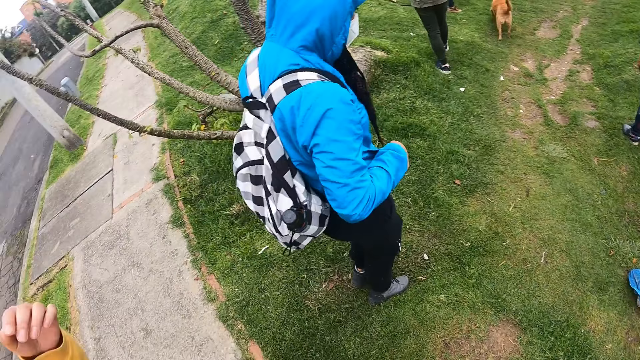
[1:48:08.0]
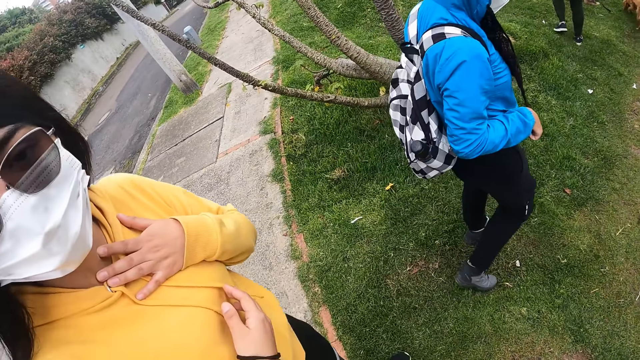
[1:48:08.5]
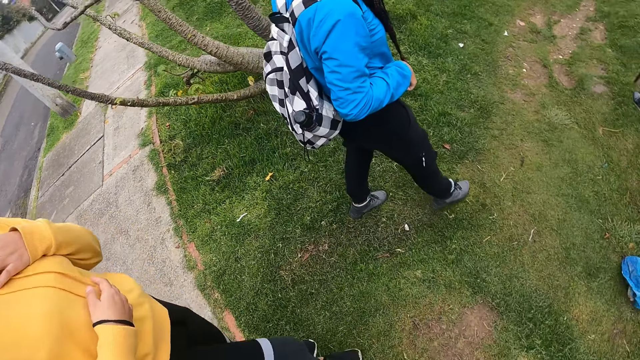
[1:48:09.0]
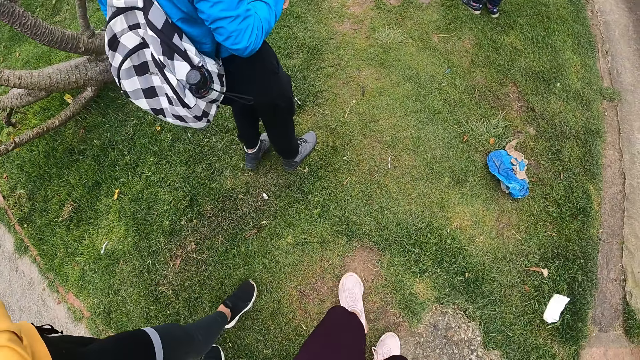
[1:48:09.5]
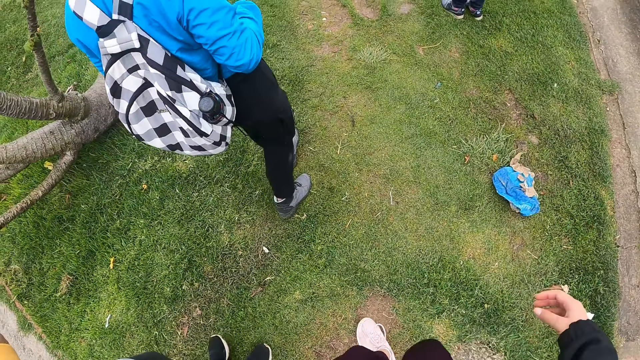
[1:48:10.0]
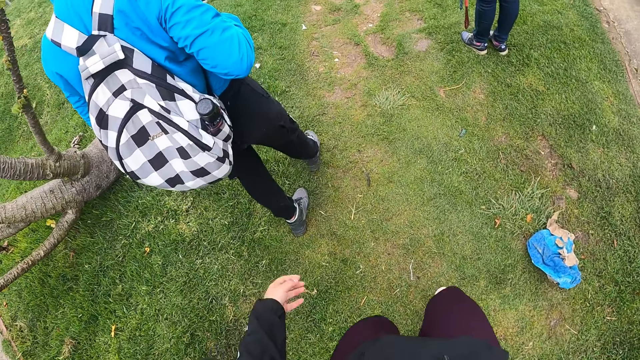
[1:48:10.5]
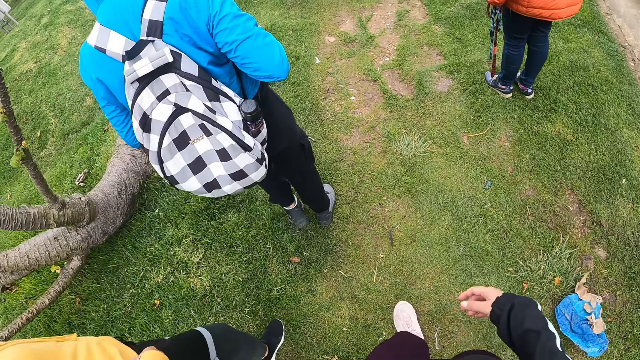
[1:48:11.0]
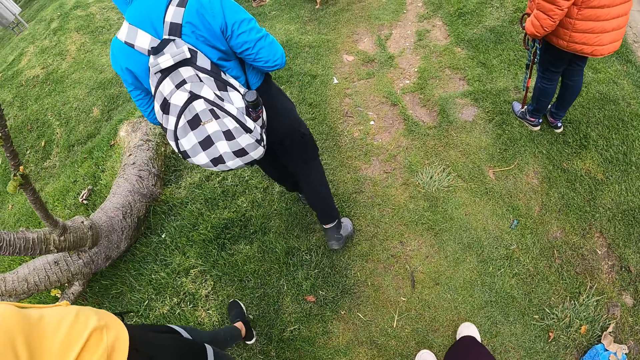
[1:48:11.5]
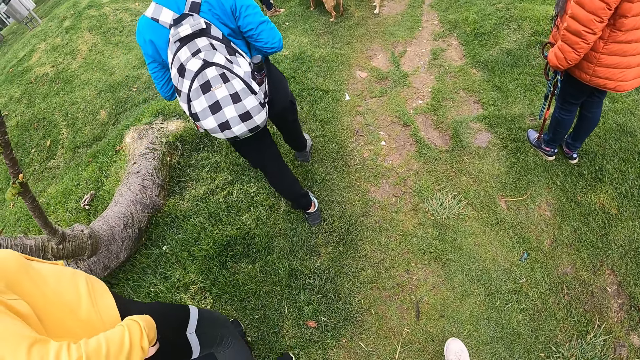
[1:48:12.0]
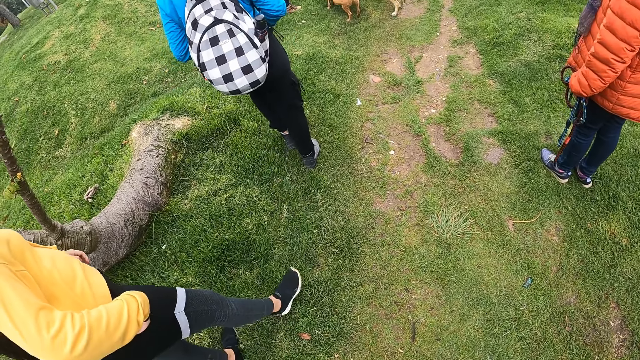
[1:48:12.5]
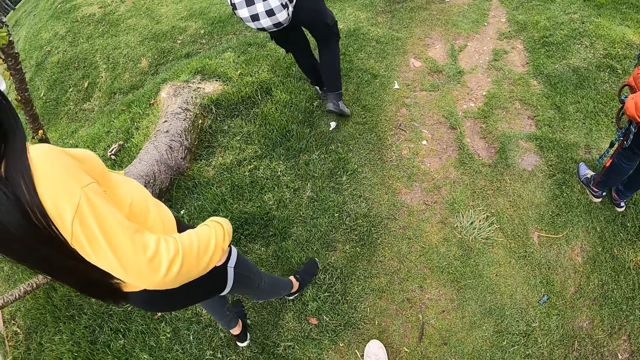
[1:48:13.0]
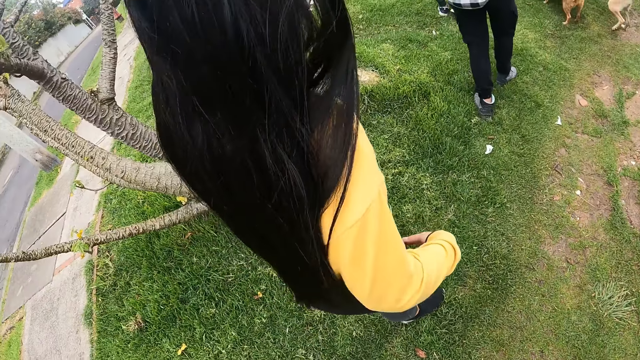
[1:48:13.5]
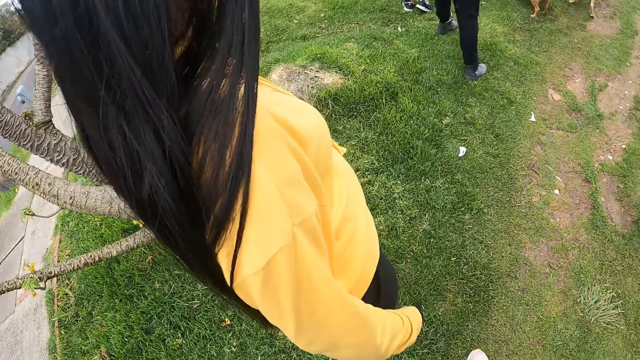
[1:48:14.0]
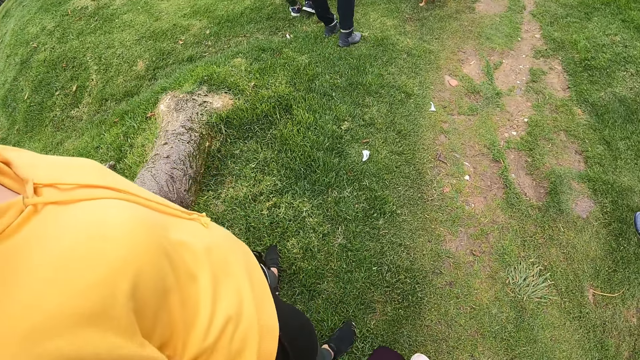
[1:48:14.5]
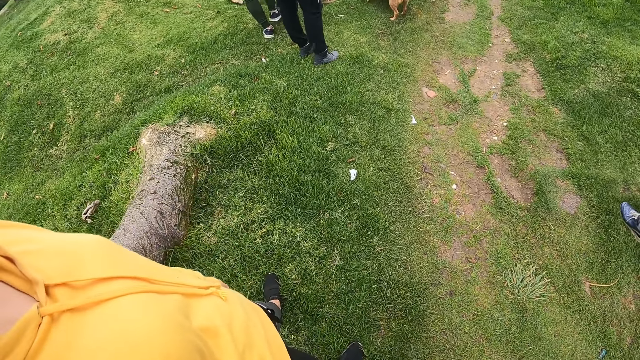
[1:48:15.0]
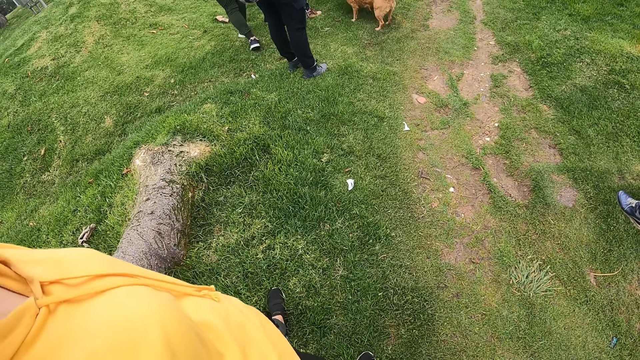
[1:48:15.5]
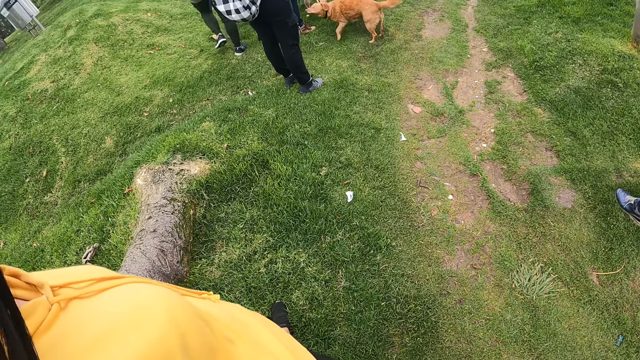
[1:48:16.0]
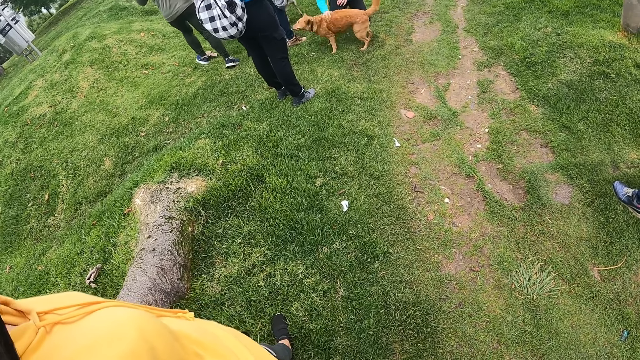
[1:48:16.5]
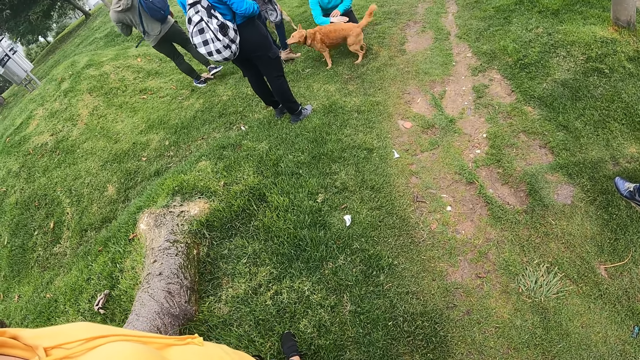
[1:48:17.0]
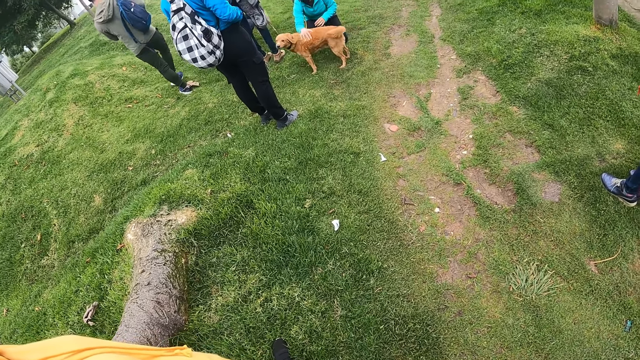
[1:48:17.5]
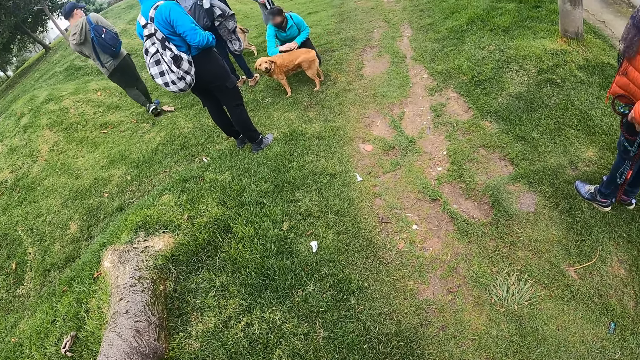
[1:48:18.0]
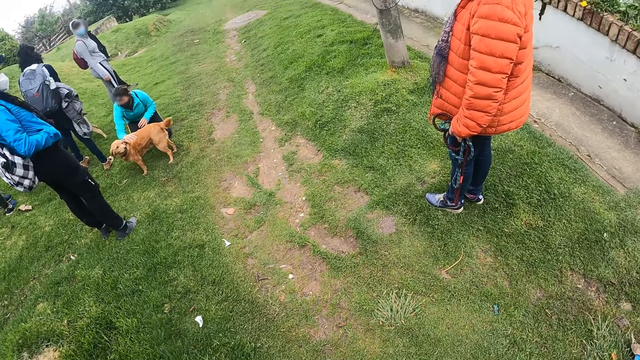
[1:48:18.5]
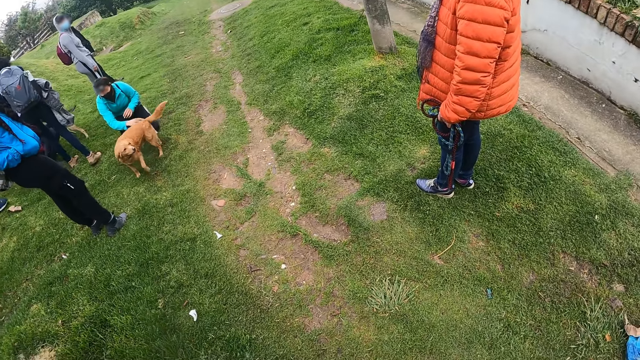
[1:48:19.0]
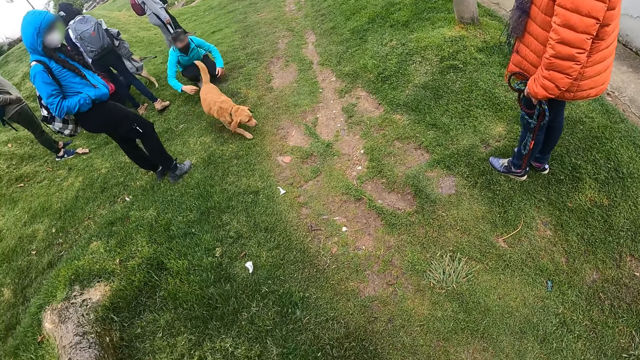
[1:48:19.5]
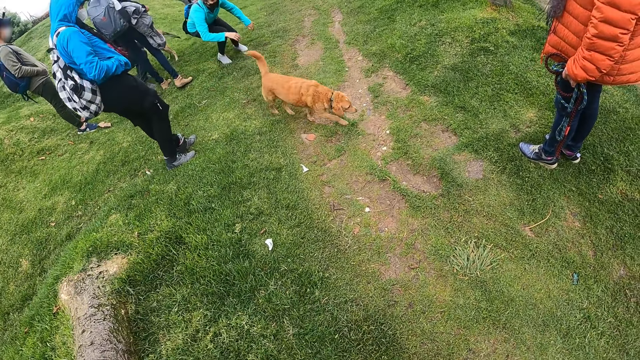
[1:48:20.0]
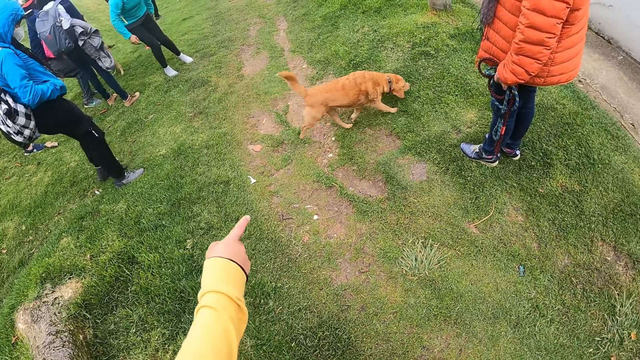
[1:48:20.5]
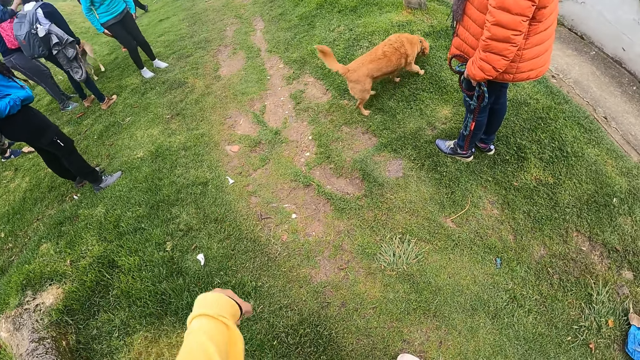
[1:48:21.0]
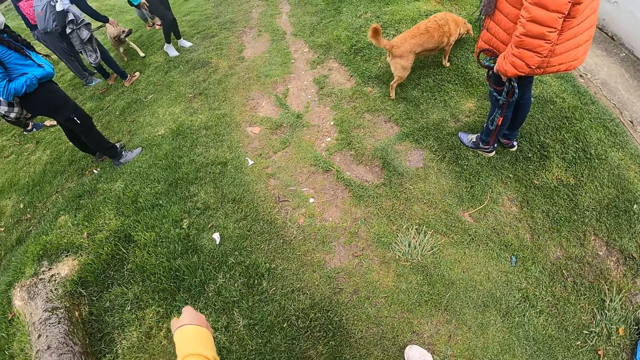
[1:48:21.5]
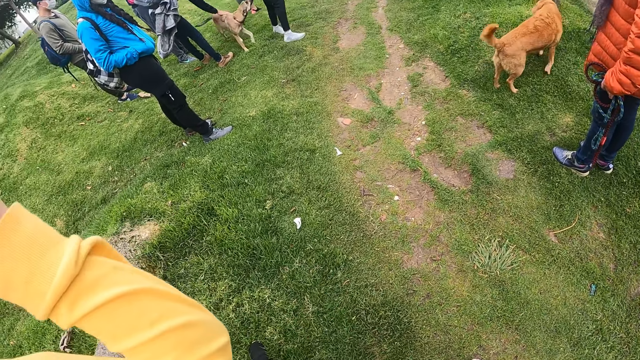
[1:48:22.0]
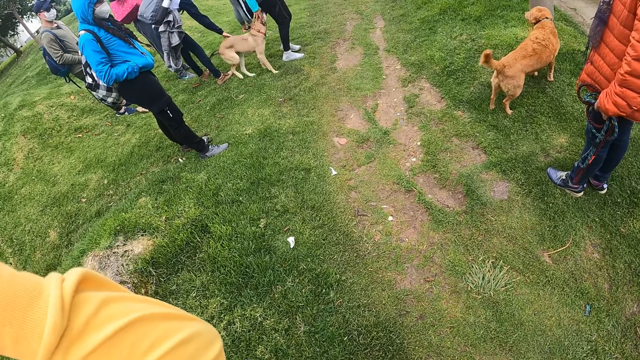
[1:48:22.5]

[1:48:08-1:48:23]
The camera wearer interacts with the woman. Another woman stands in the field. The camera wearer looks around the field. Another woman rubs a dog with her right hand. Another woman points toward the dog with her right hand.

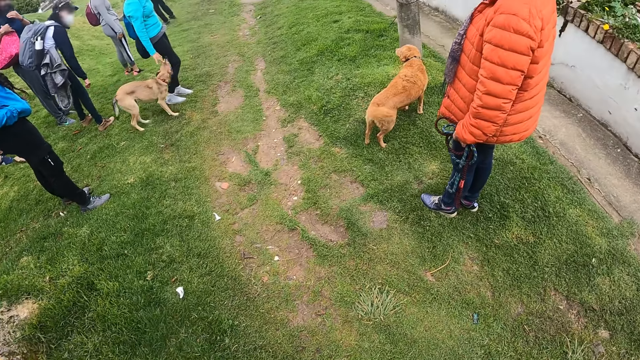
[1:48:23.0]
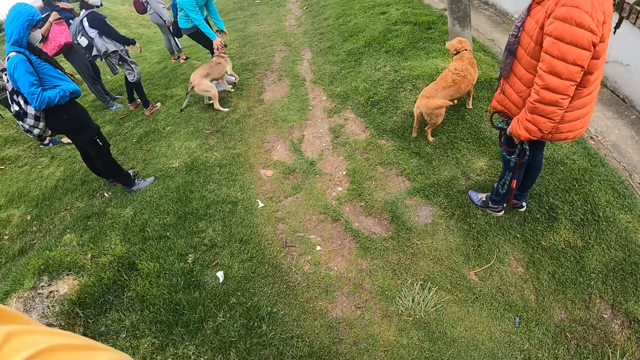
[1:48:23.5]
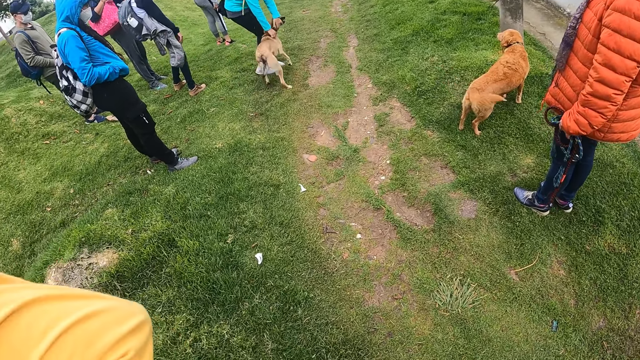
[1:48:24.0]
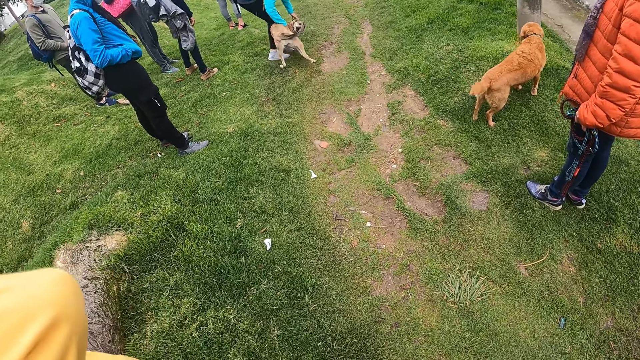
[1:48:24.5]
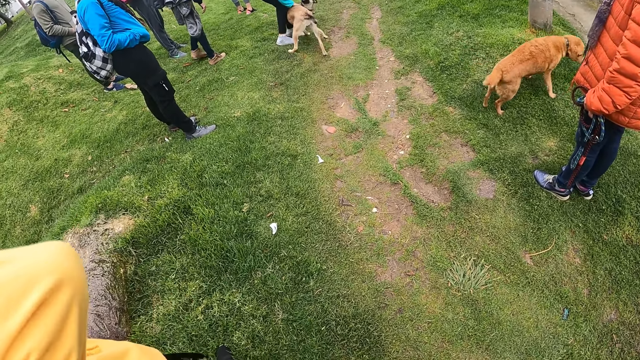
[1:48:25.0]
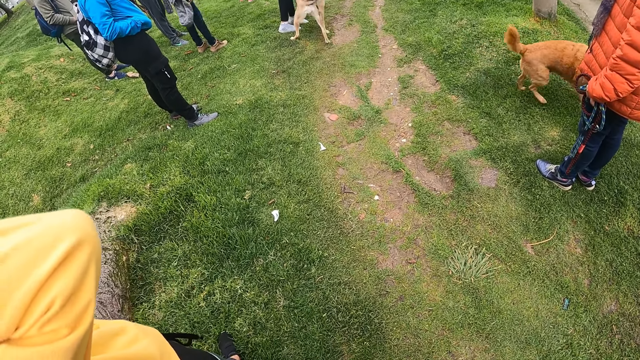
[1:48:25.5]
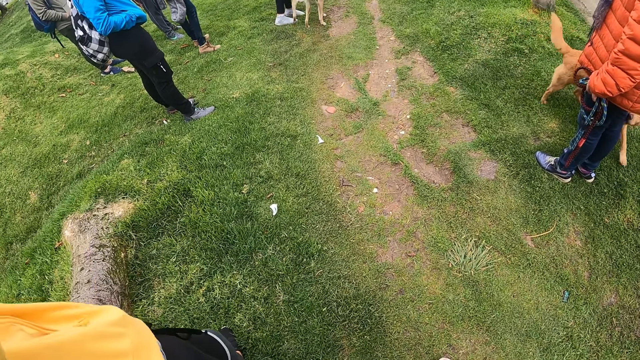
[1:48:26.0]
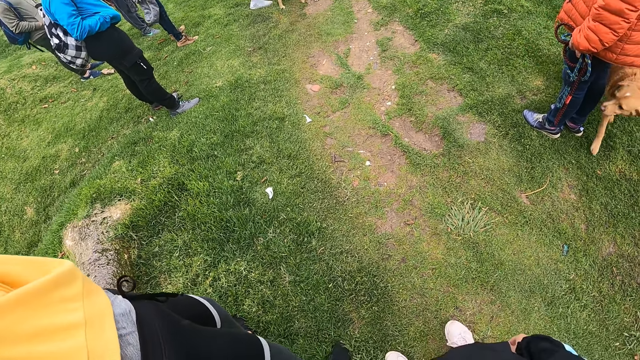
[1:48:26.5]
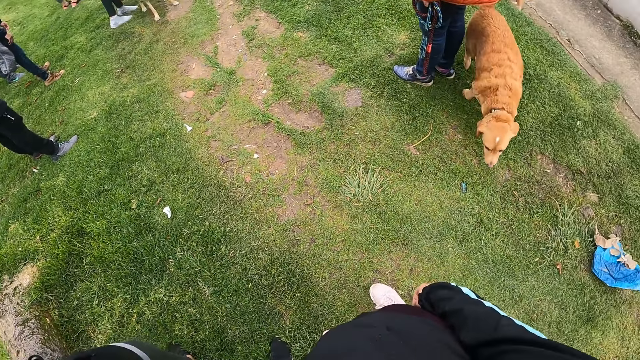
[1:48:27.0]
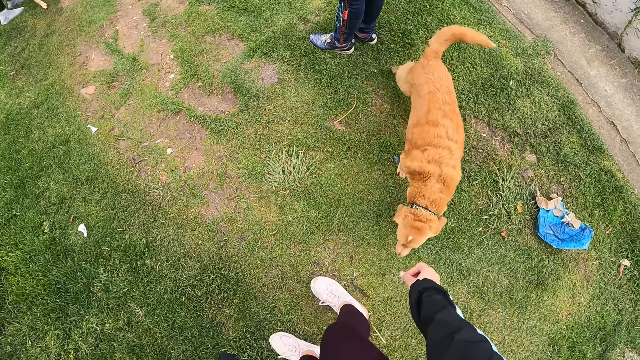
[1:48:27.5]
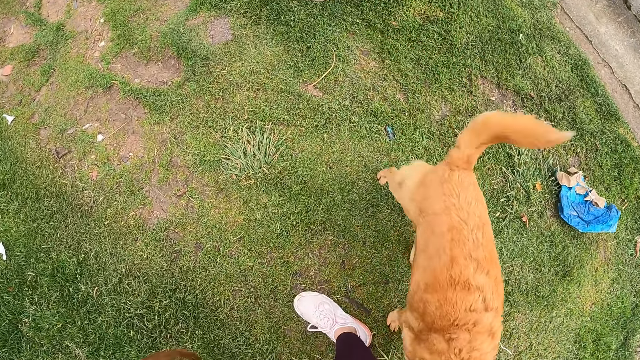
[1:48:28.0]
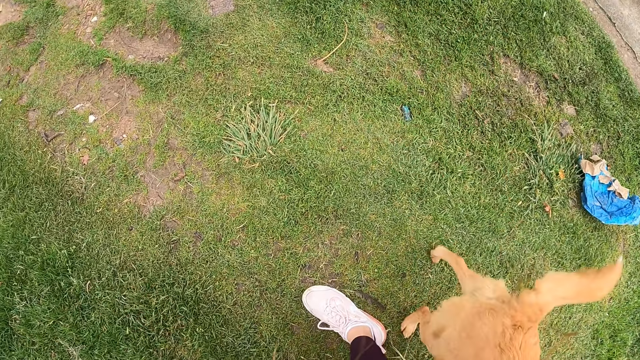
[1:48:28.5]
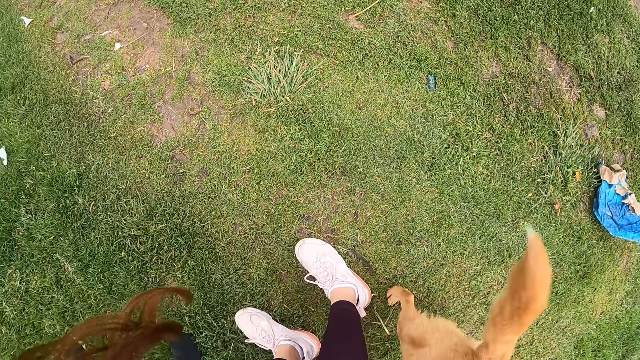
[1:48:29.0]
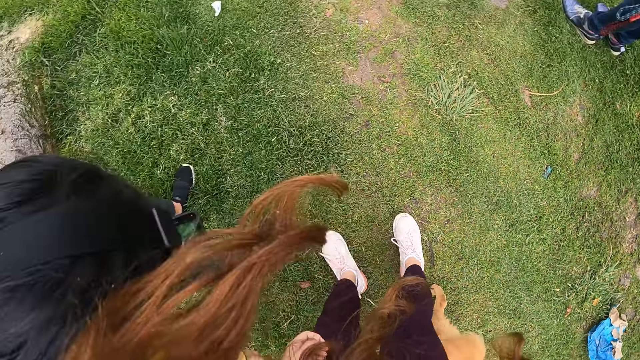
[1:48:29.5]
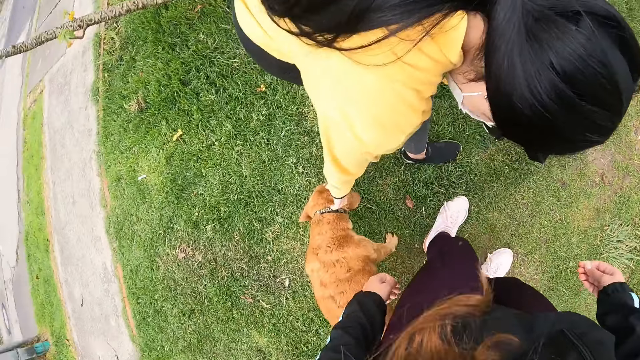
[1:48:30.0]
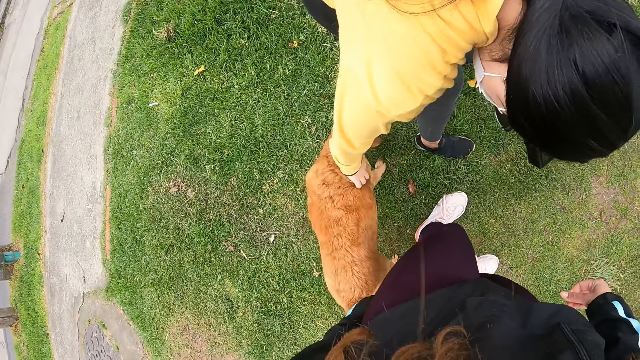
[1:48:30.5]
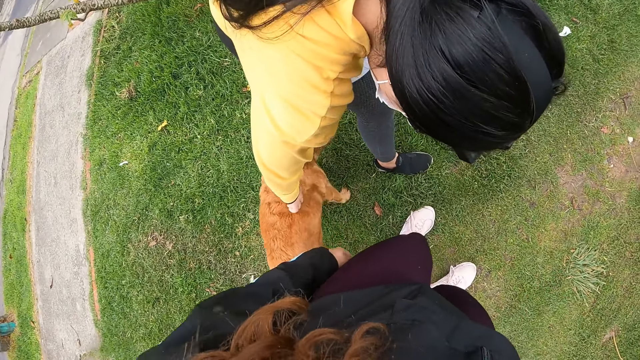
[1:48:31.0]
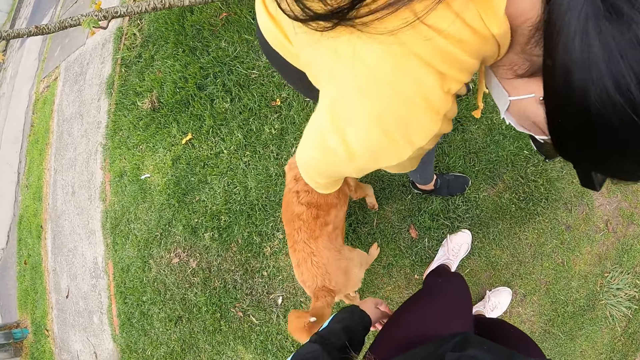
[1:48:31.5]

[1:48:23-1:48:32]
The camera wearer plays with a dog. A woman plays with the dog. The woman rubs the dog with her right hand.
